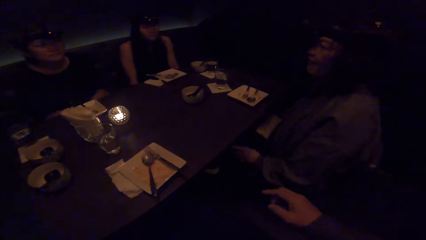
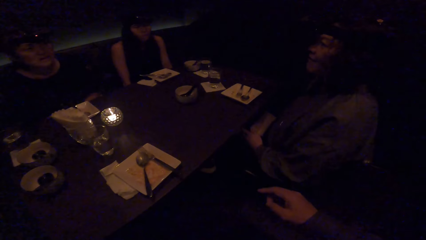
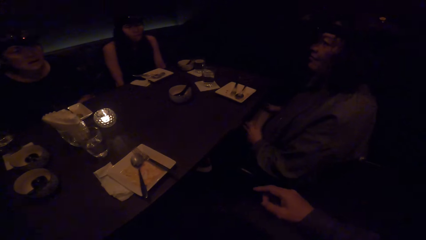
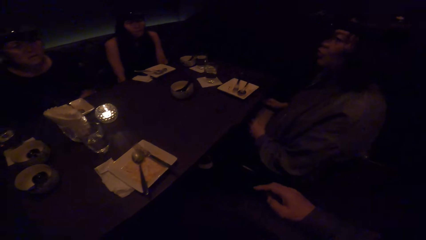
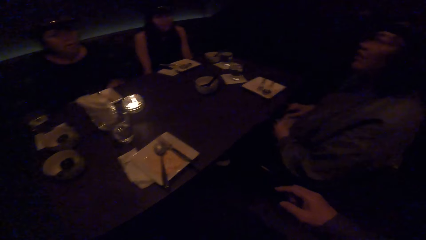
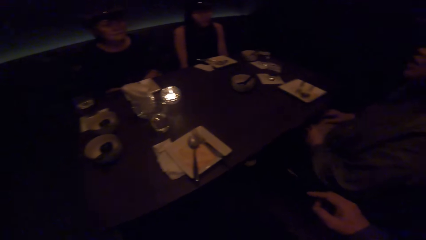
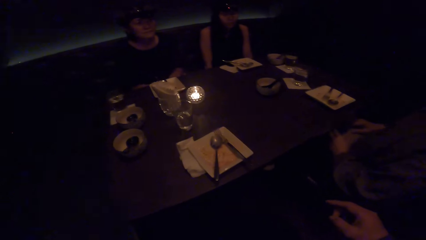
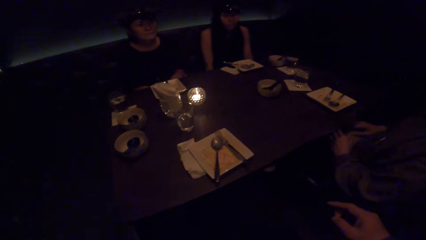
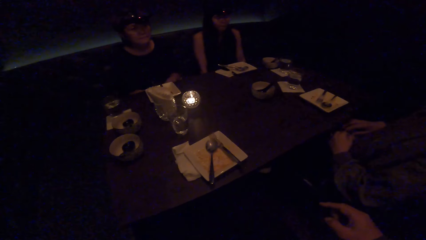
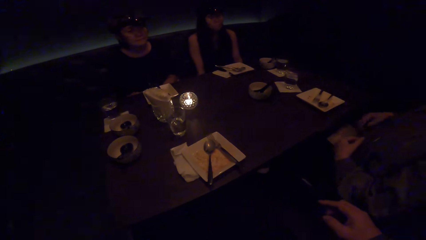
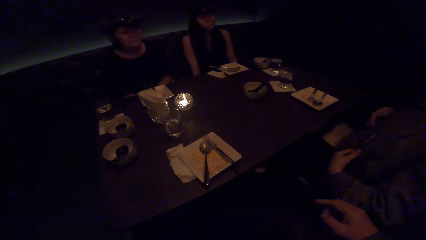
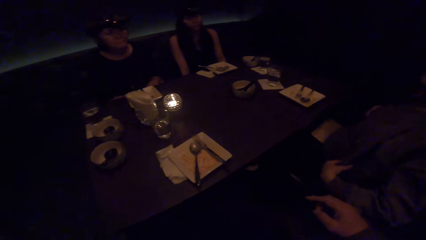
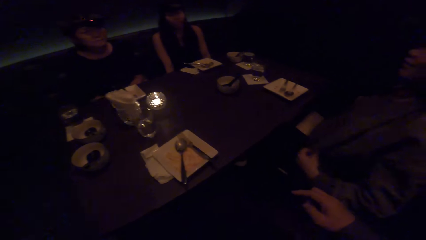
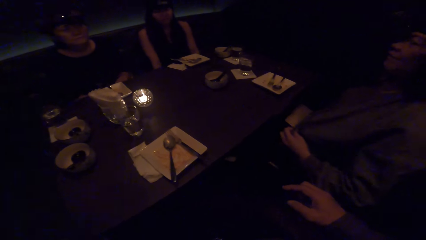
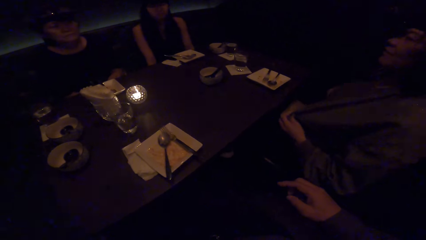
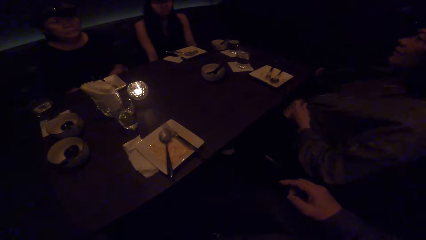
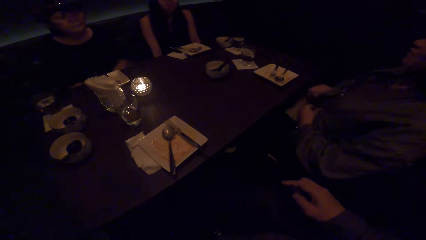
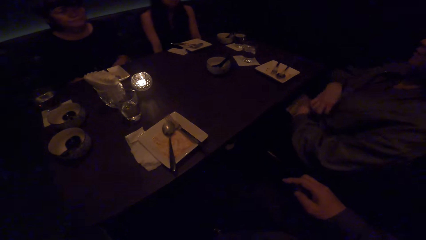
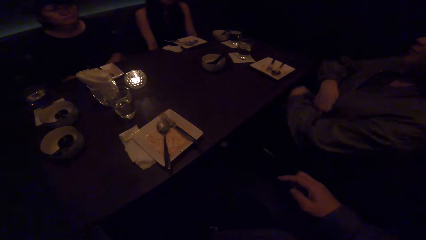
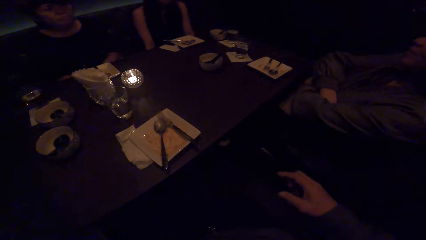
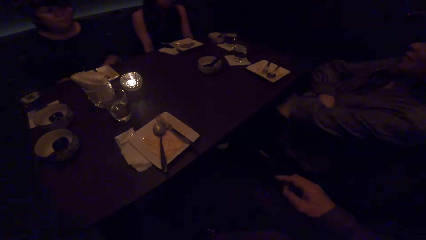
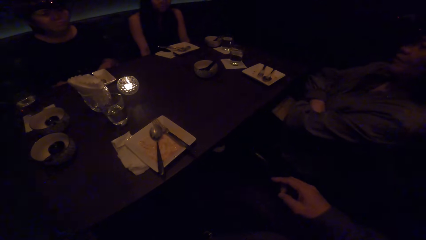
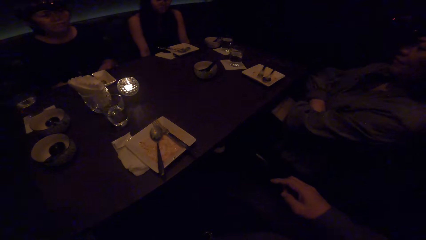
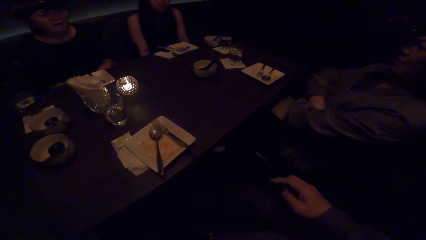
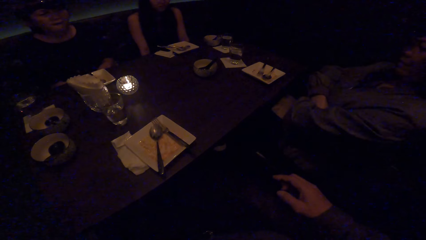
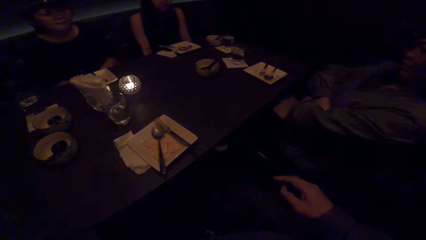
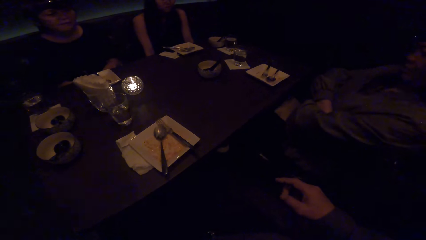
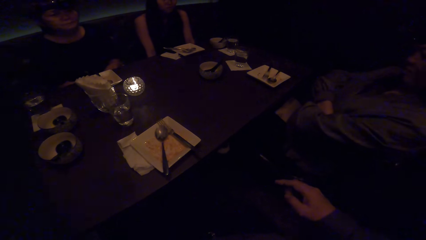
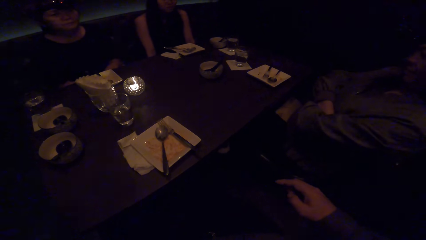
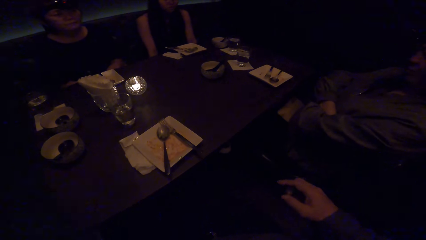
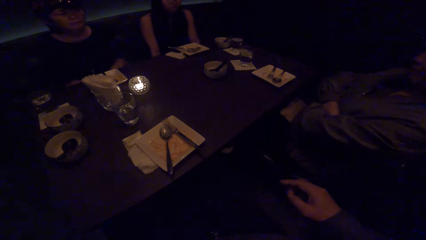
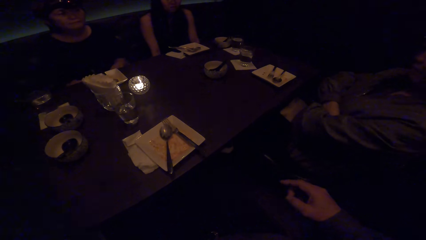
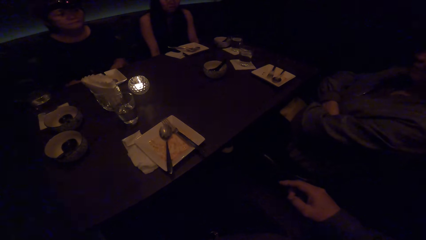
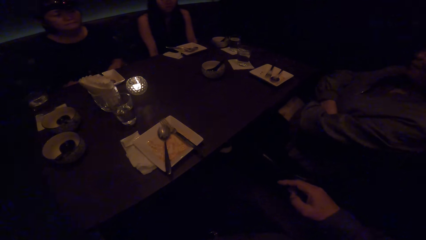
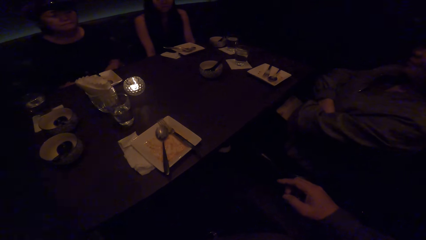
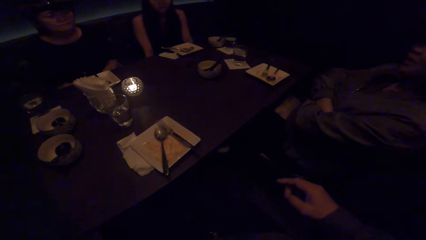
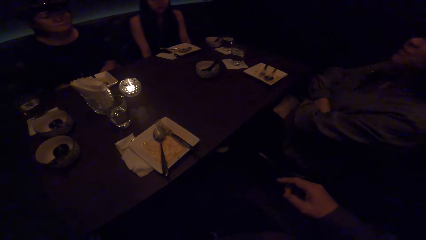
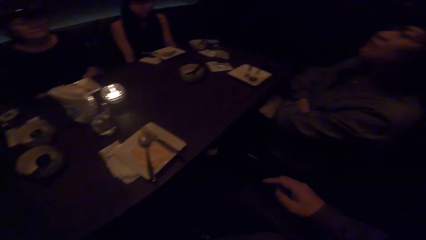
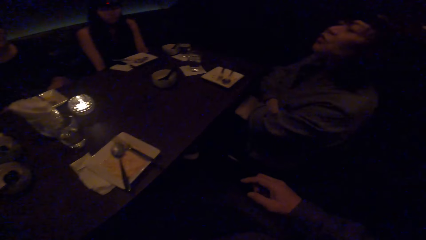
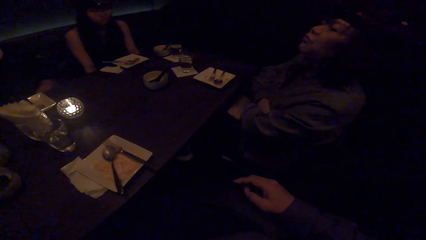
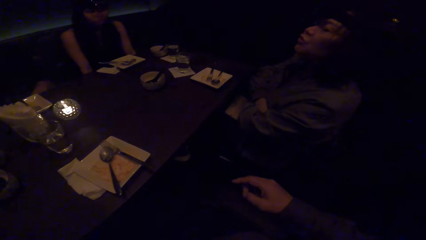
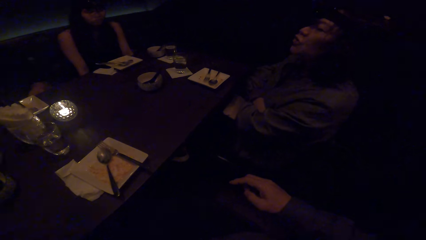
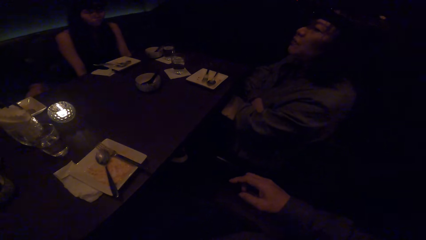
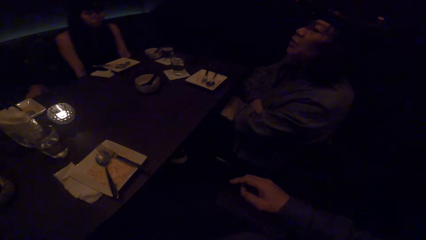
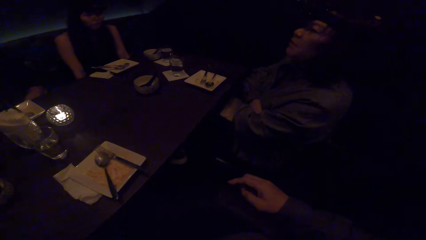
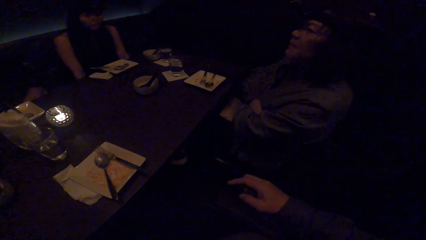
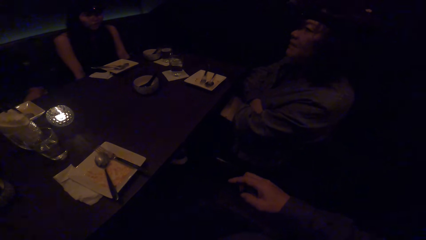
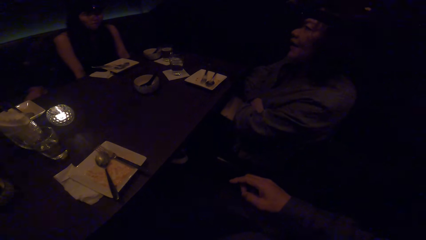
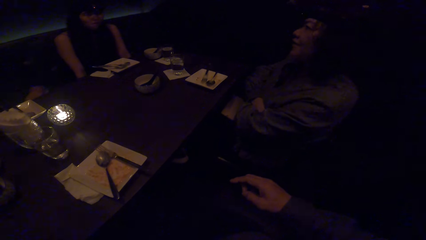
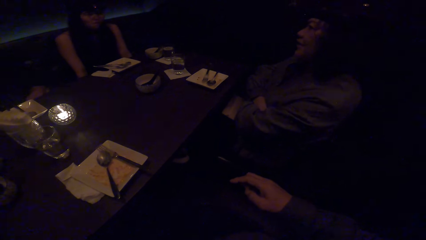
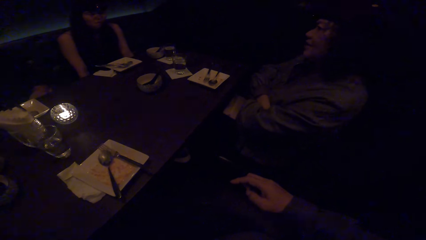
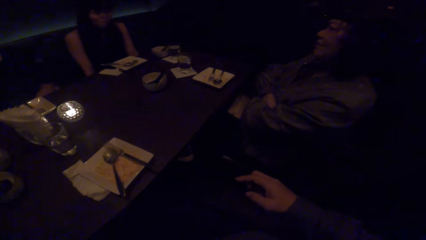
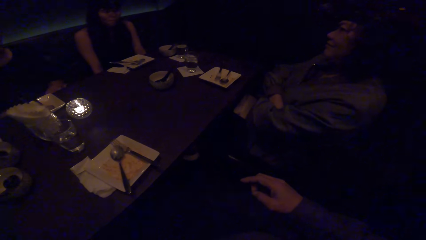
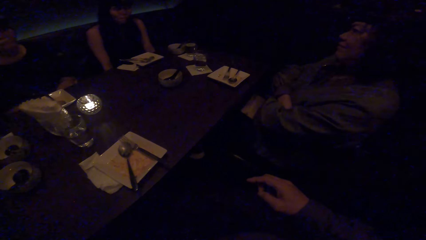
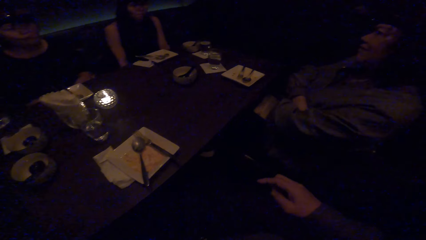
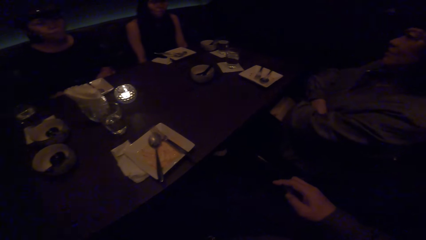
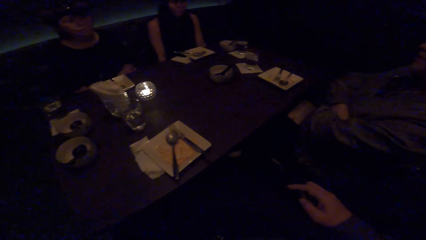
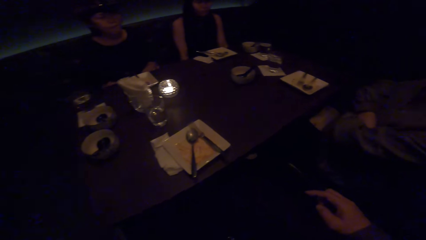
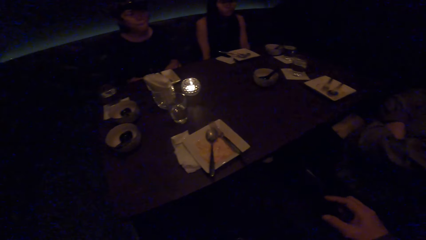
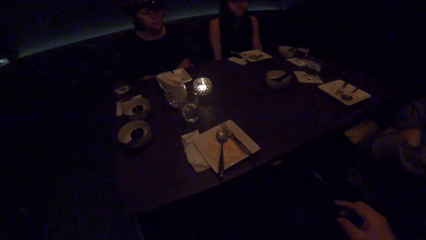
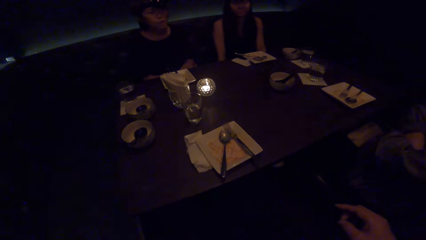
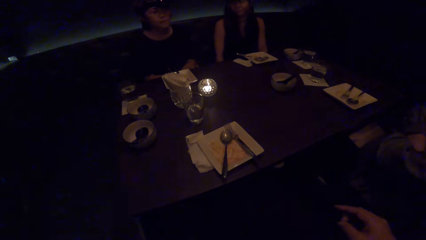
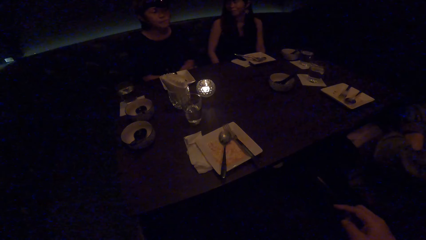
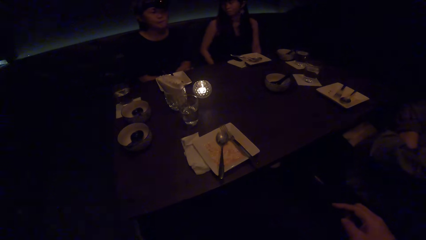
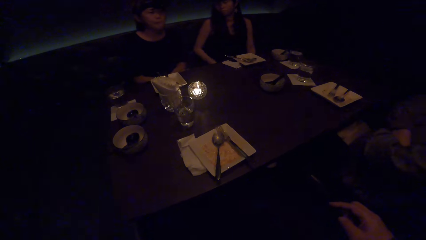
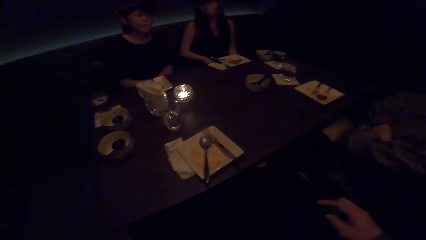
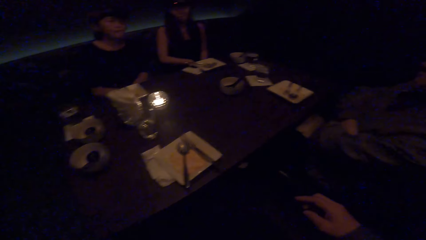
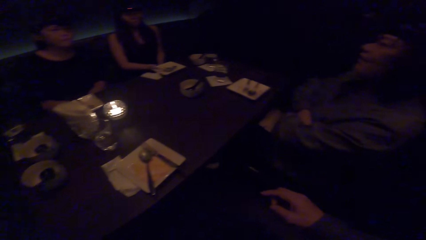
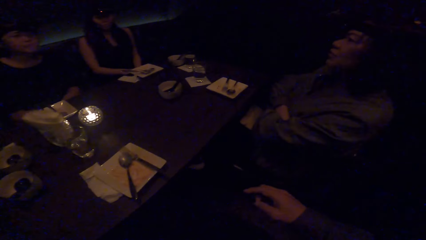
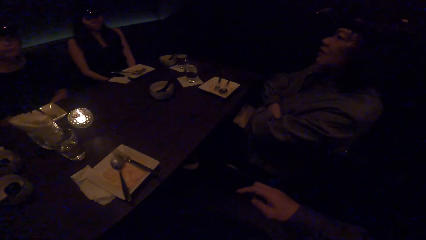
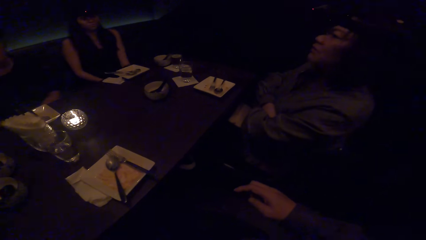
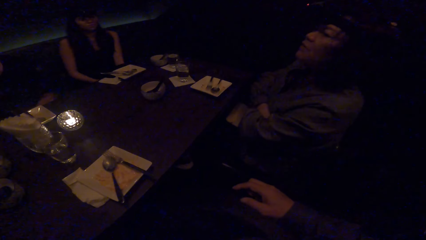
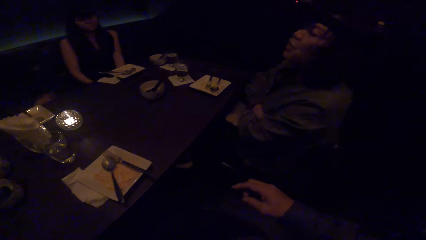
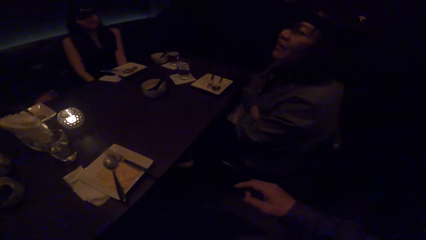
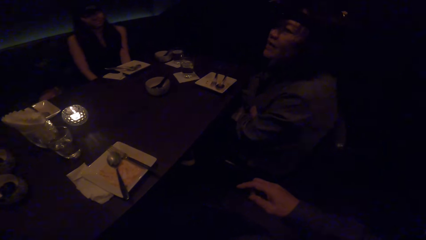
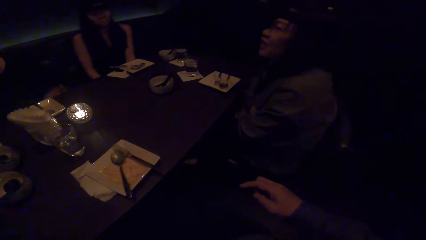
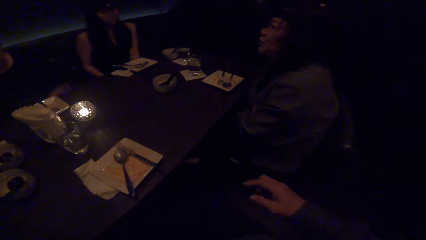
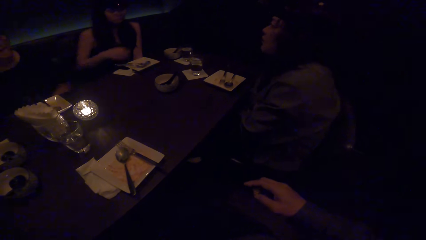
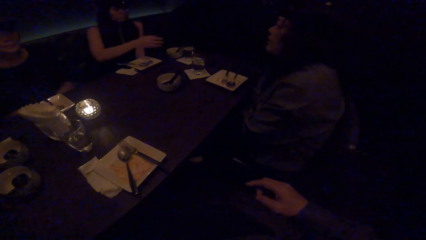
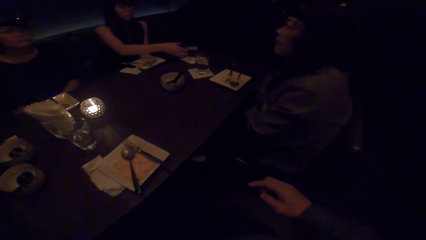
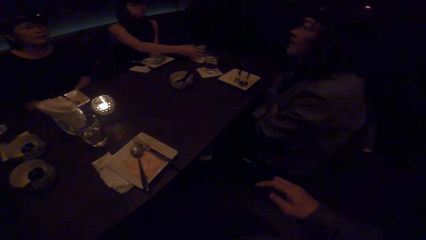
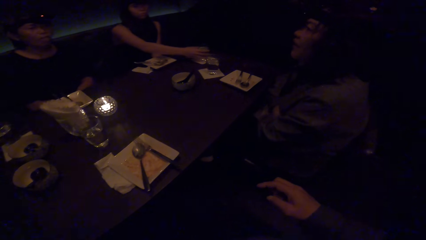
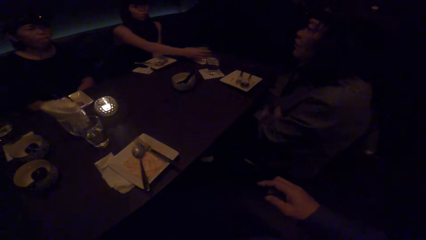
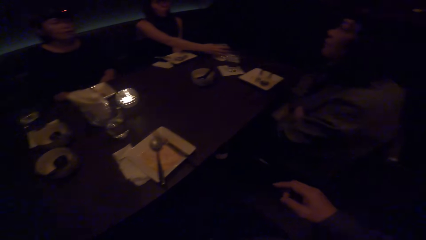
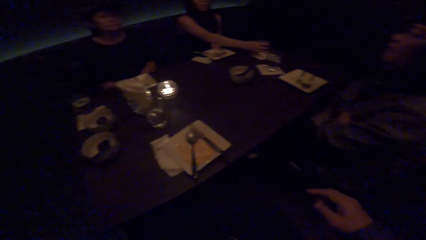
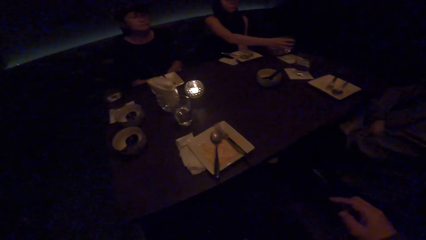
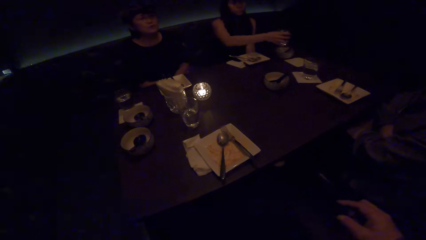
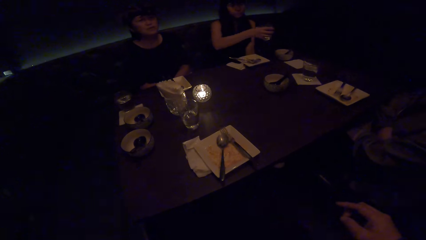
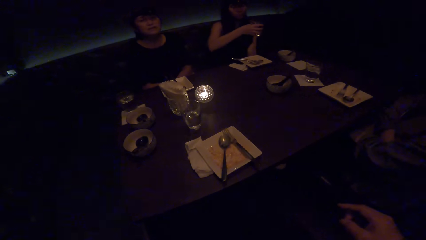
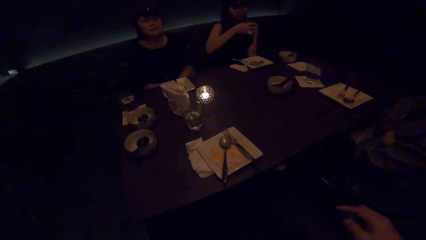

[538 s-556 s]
A woman converses to another woman. The camera wearer looks at the first woman. They look at the colleagues. A third woman adjusts her jacket. The camera wearer rubs the right fingers. The first woman converses with the colleagues. The camera wearer looks at the first woman. They rub the right fingers together. They look at the colleagues. They look at the first woman. A fourth woman picks the glass of water on the table.
